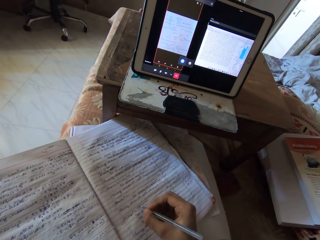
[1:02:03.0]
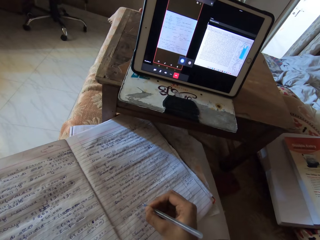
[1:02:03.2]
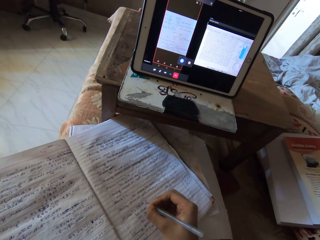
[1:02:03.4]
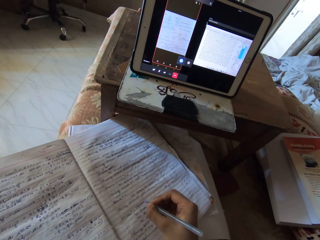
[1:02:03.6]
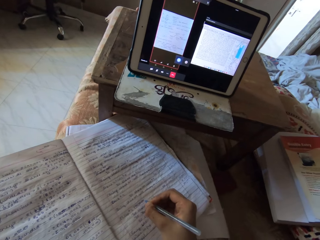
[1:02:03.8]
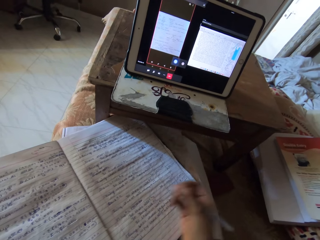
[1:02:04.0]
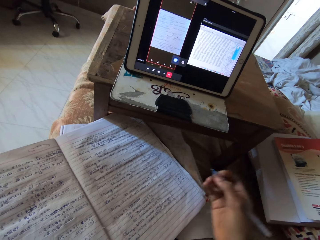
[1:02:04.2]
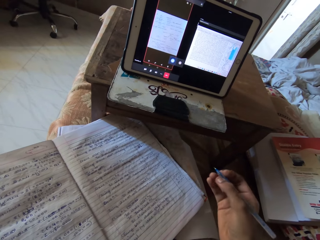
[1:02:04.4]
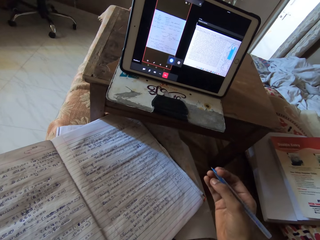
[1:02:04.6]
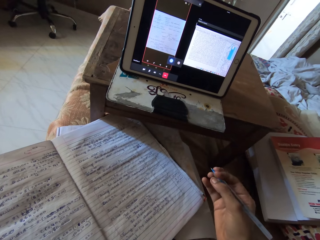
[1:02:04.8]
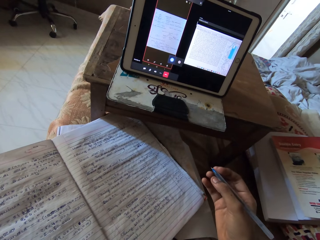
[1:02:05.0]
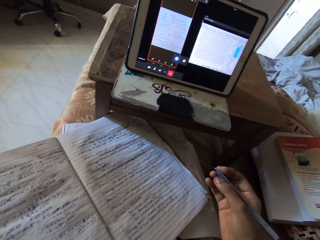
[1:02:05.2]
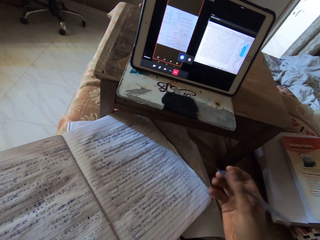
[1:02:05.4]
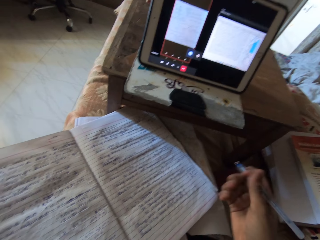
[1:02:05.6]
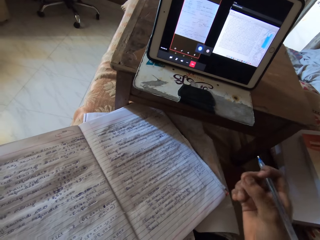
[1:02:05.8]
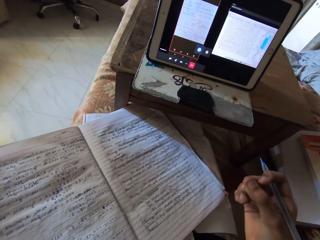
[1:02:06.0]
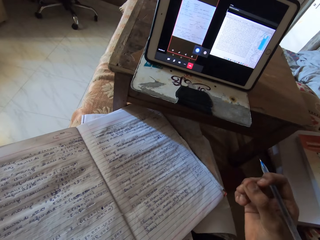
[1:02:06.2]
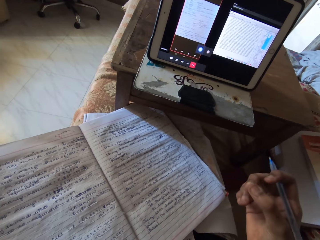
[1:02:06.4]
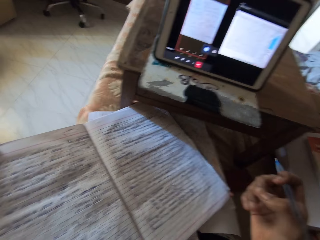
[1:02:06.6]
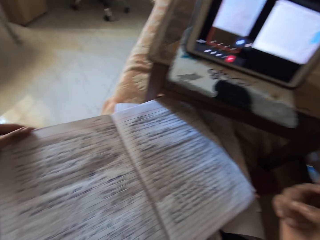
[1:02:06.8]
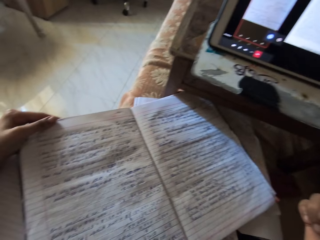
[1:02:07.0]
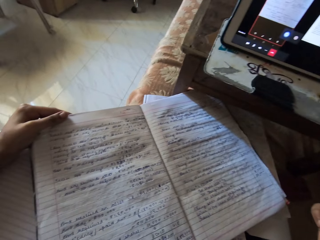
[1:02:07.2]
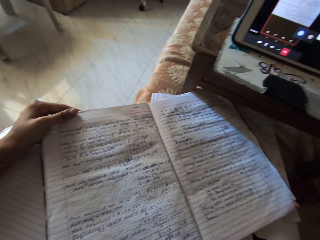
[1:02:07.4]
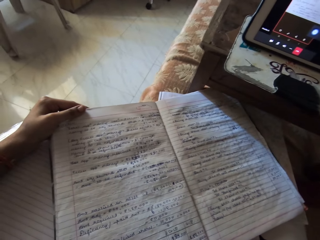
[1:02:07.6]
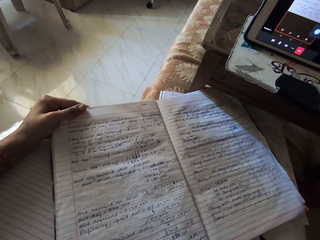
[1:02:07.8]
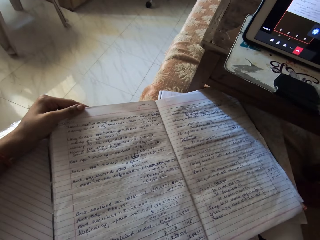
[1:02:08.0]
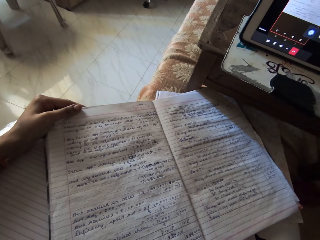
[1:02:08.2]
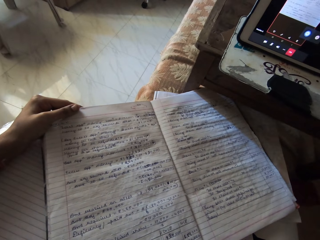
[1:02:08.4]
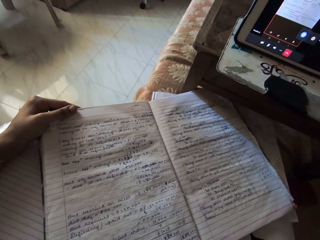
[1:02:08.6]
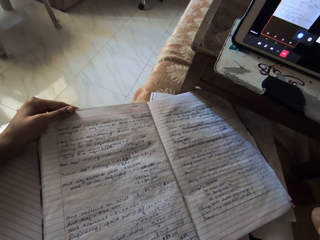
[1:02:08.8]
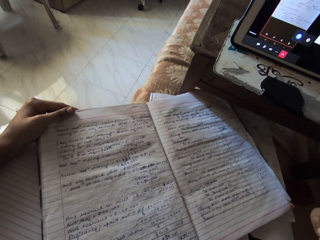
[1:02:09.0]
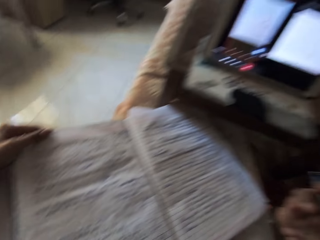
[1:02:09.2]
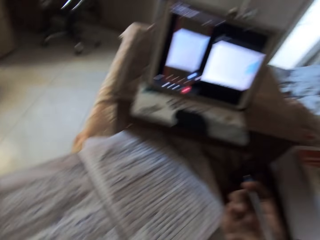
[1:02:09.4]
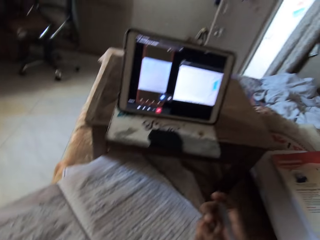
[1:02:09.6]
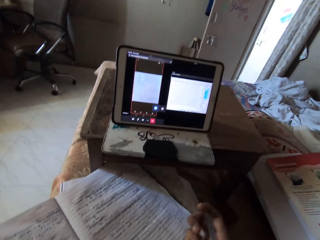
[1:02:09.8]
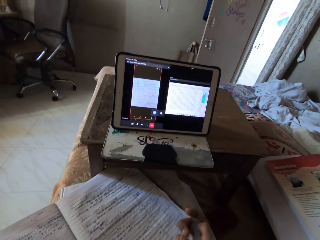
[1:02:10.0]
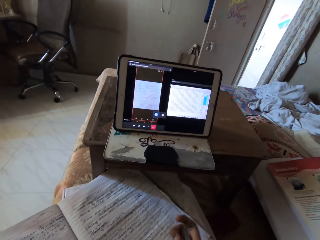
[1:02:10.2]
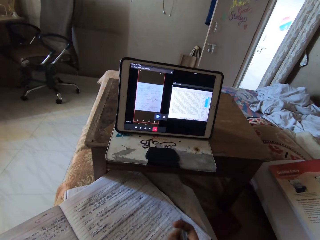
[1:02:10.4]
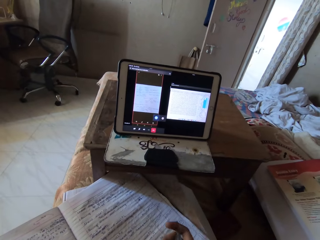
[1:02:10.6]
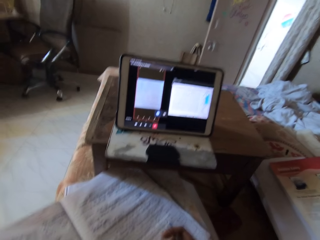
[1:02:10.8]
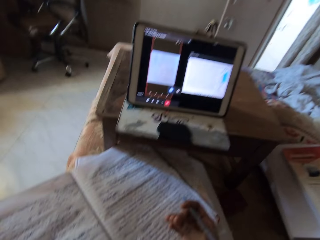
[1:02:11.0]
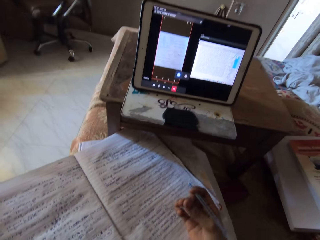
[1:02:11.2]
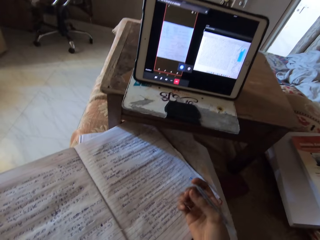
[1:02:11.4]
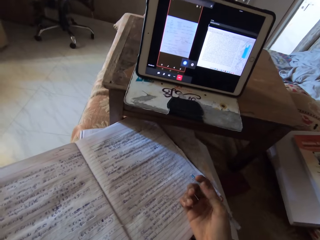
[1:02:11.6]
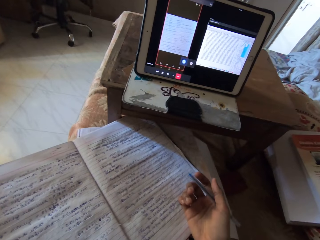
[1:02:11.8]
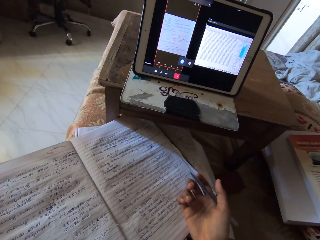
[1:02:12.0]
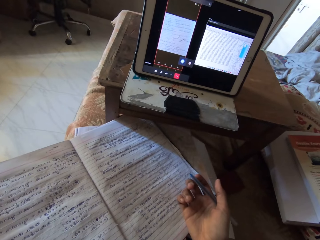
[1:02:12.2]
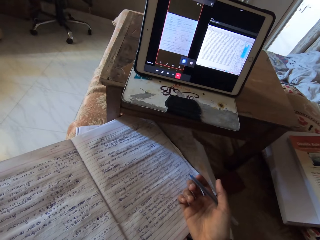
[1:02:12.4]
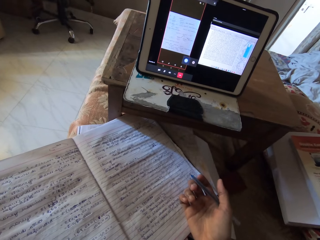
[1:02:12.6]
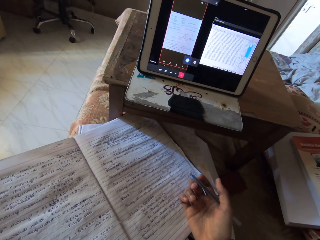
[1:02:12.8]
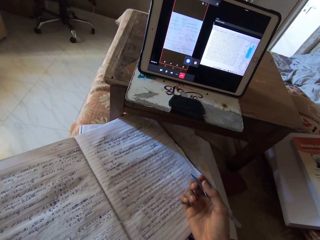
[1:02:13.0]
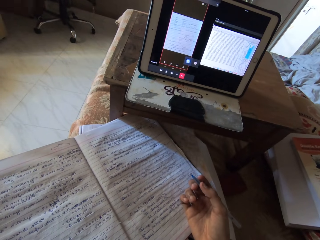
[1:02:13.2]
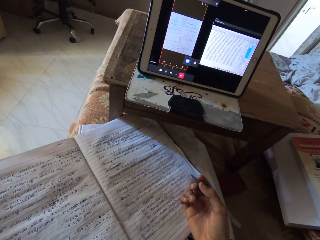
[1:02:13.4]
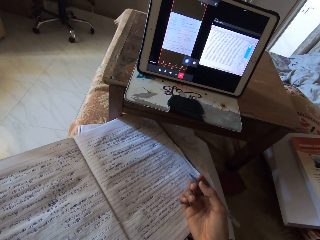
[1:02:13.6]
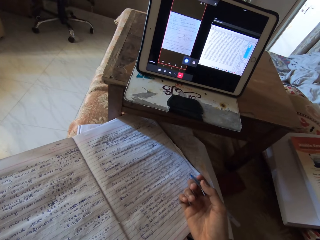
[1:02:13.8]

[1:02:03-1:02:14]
The camera wearer scrubs their fingers.

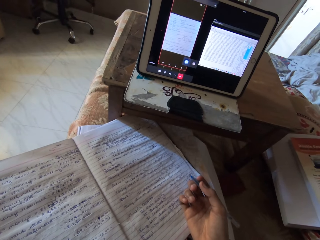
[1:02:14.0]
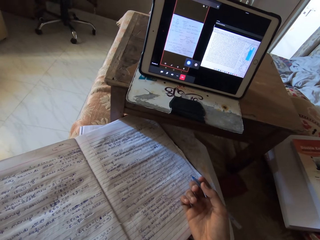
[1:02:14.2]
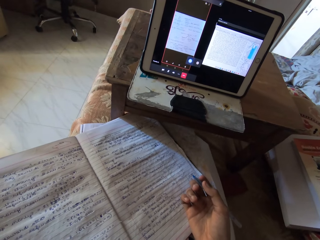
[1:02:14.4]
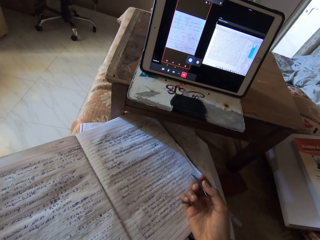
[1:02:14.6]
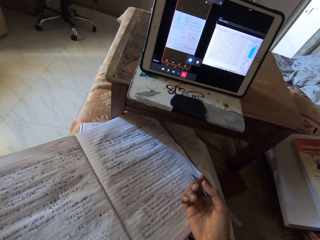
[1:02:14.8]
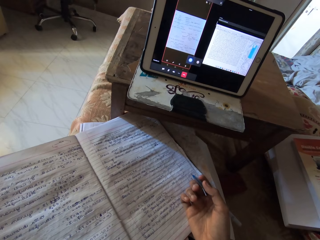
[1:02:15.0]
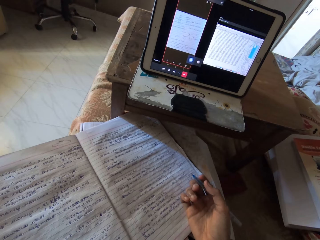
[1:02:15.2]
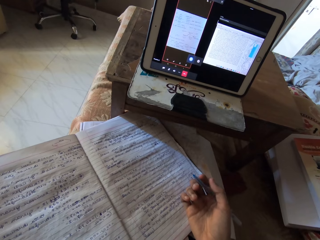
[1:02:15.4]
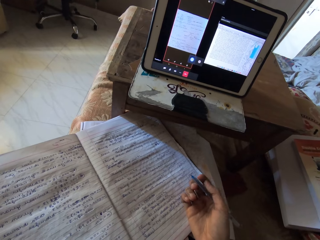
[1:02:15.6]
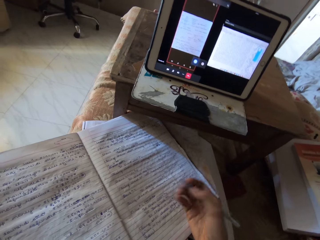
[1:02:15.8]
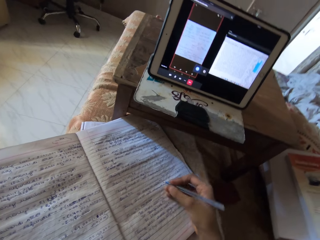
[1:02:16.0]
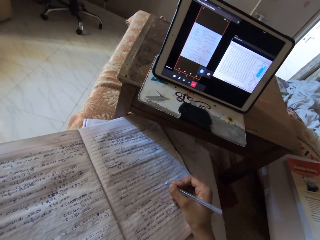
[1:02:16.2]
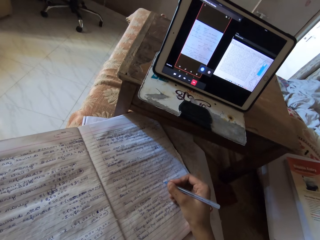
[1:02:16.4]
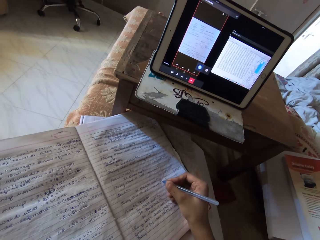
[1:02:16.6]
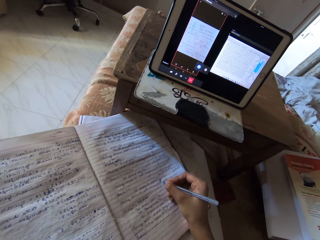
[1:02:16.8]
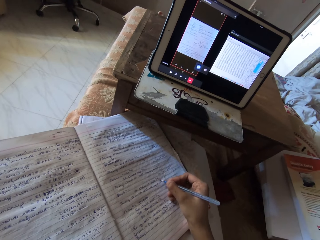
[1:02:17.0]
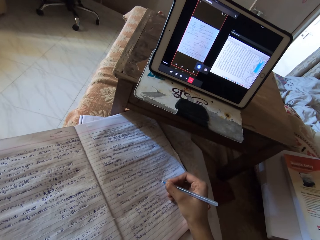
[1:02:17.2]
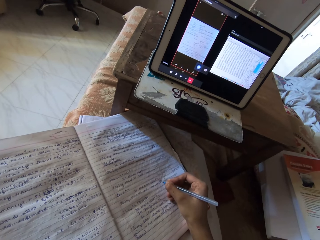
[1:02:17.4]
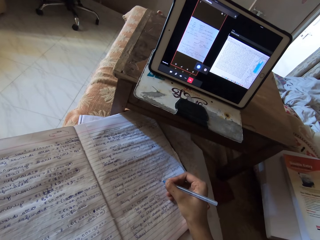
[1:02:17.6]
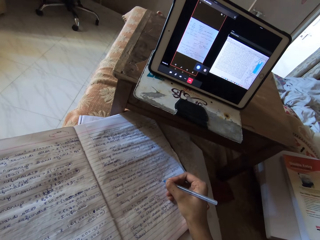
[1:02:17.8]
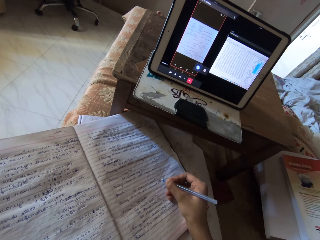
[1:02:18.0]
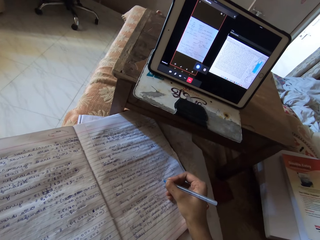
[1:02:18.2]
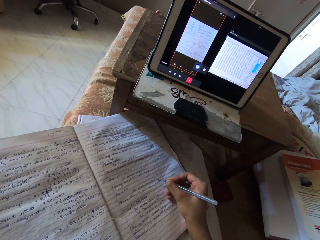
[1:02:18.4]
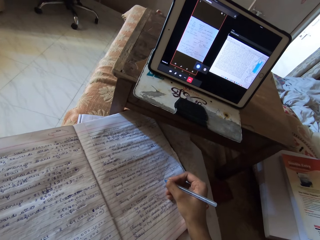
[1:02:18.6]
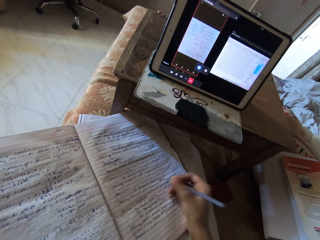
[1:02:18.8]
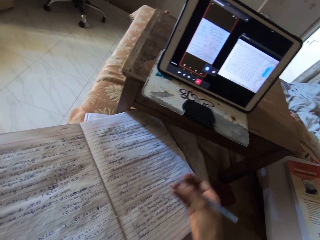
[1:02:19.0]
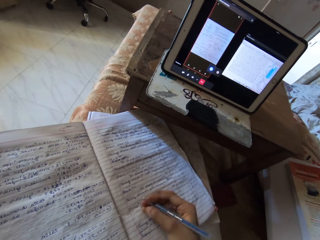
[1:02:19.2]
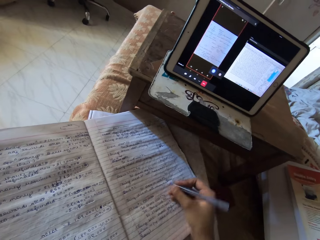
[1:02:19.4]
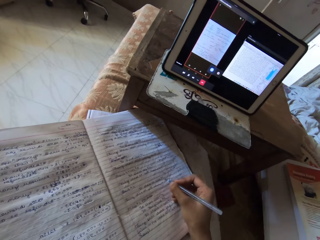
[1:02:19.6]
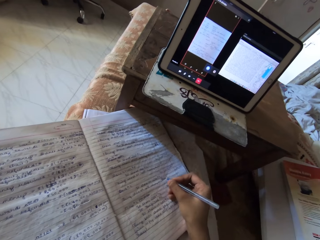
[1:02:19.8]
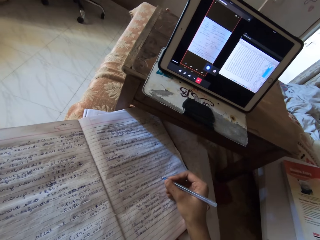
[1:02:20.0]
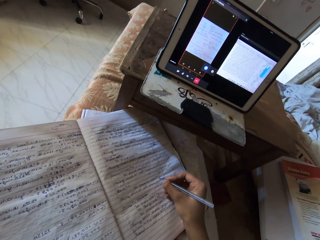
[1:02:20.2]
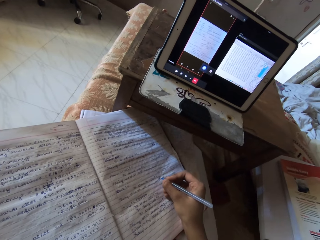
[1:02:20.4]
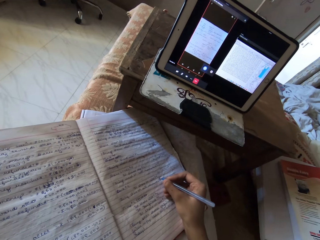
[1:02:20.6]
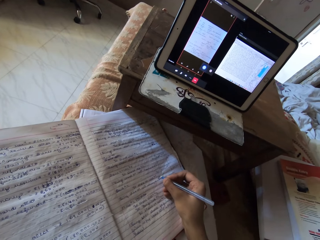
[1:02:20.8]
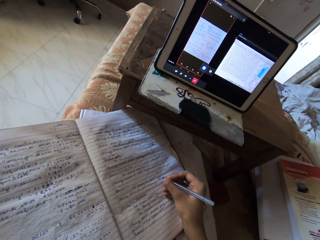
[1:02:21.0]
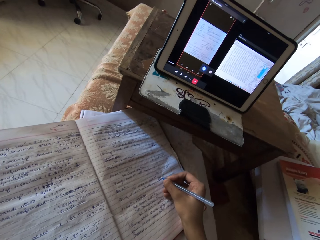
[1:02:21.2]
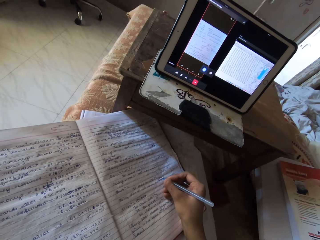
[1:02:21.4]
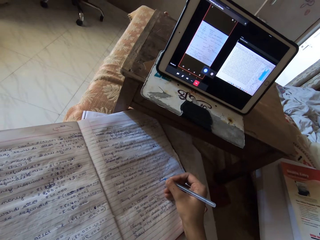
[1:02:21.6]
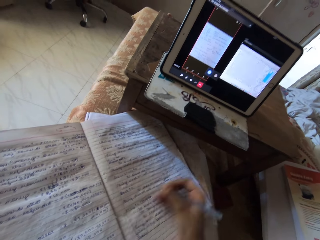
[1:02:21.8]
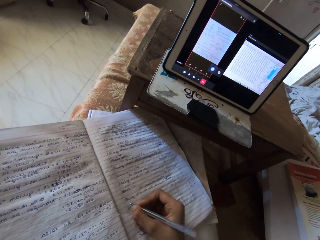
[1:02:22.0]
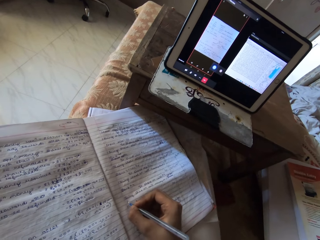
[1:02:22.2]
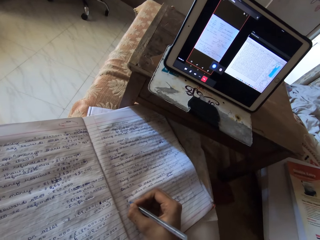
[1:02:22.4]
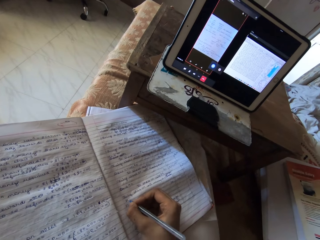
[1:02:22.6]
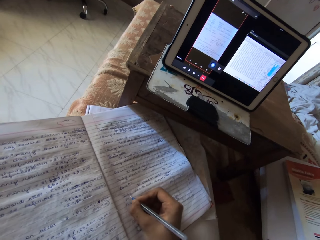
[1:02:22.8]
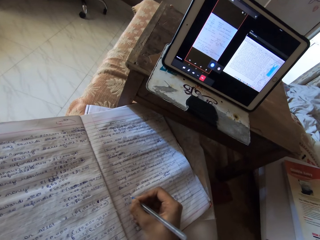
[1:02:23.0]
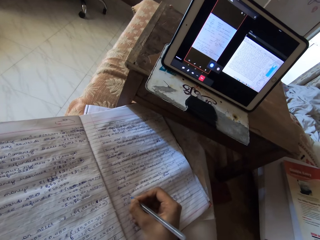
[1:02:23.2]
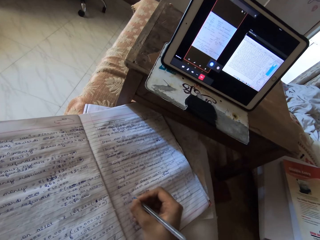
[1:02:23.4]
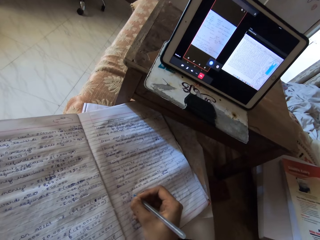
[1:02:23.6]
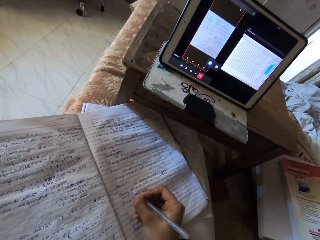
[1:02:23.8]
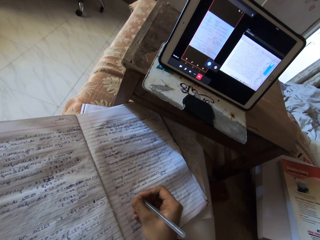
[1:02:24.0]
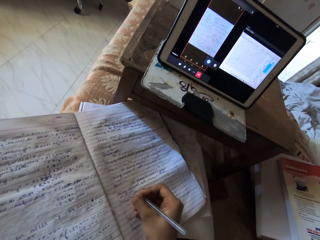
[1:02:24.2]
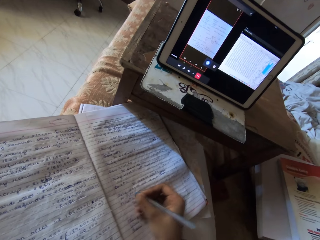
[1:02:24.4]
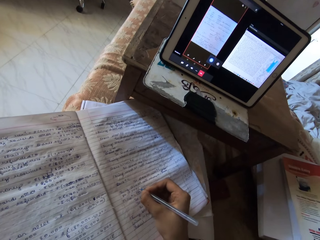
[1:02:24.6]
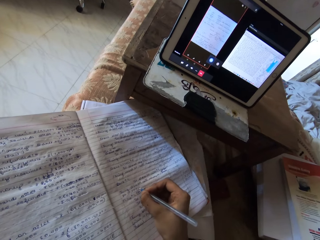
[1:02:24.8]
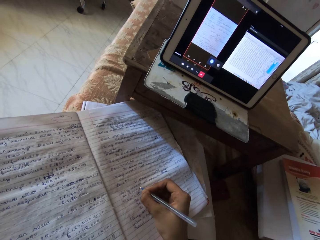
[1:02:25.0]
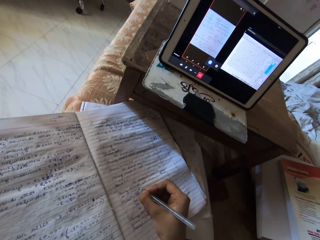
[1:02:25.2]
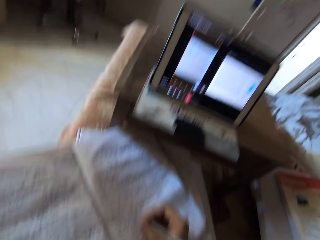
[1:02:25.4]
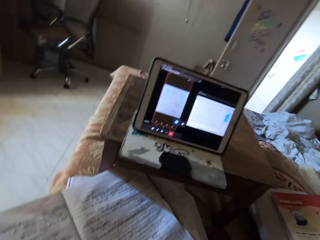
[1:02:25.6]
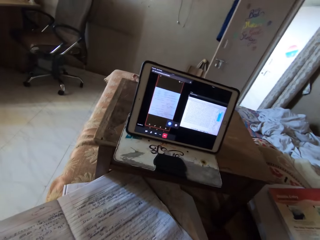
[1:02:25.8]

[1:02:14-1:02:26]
The camera wearer writes on the book.
